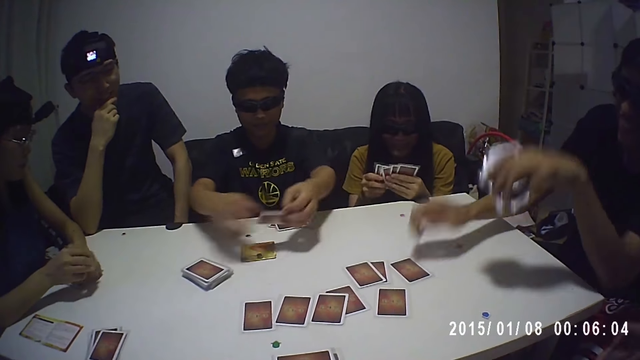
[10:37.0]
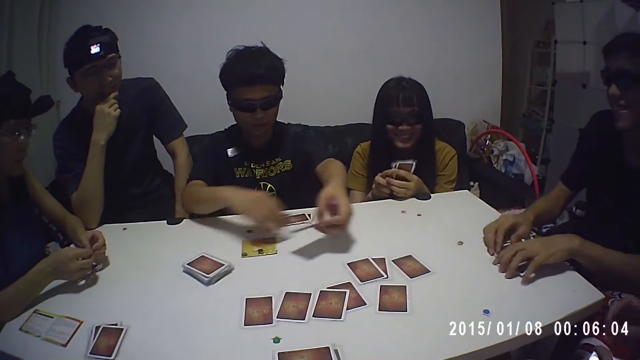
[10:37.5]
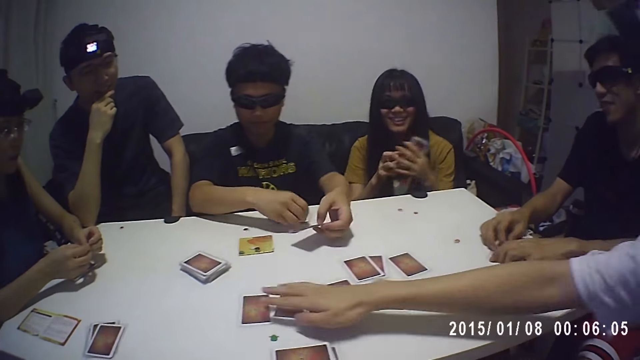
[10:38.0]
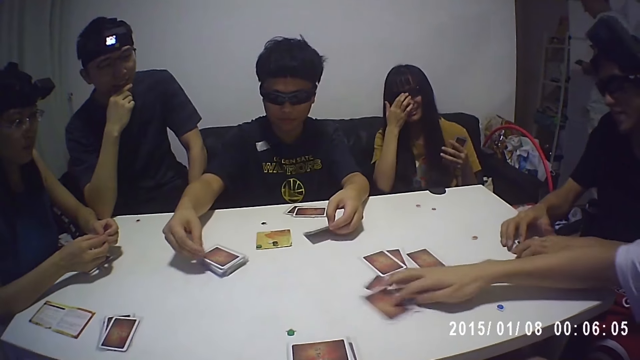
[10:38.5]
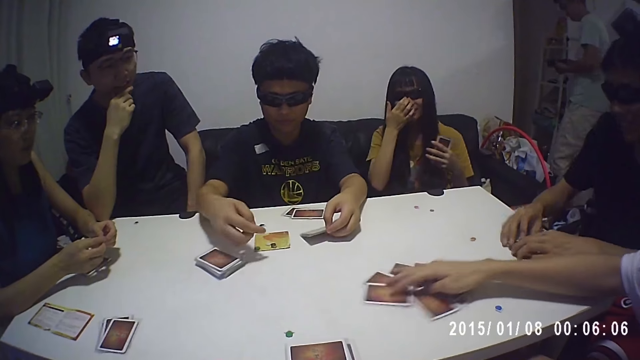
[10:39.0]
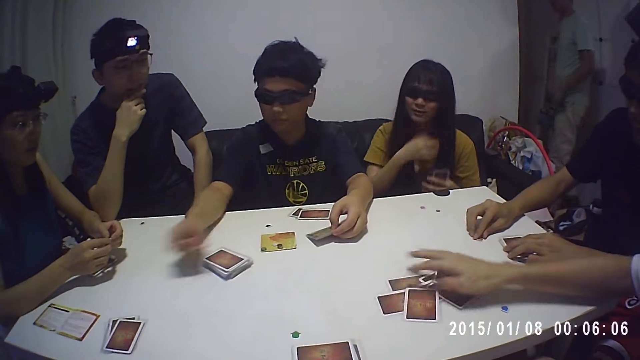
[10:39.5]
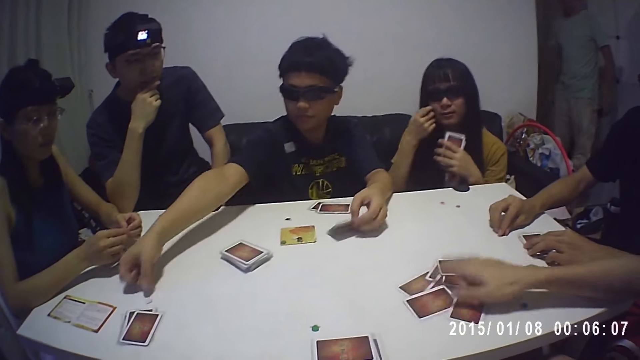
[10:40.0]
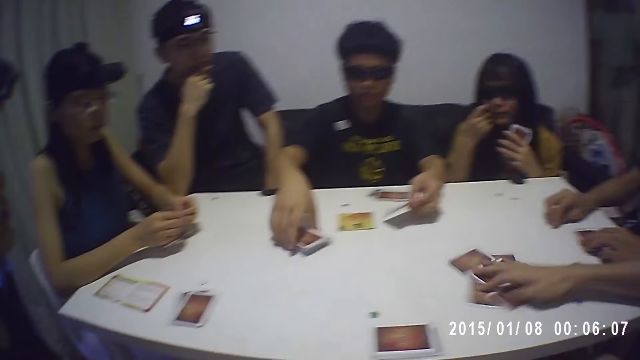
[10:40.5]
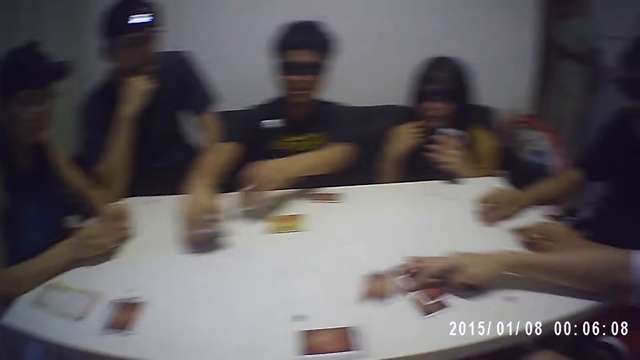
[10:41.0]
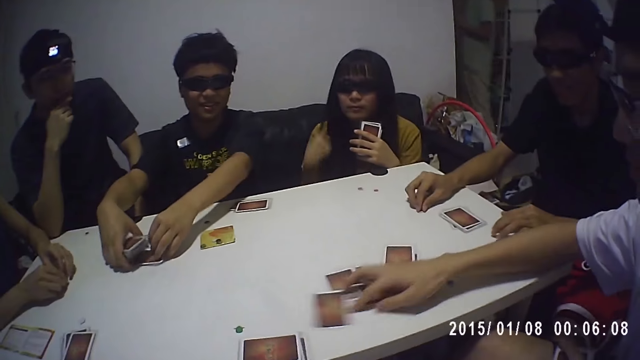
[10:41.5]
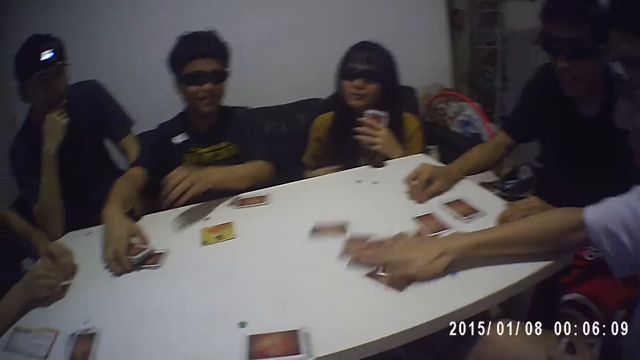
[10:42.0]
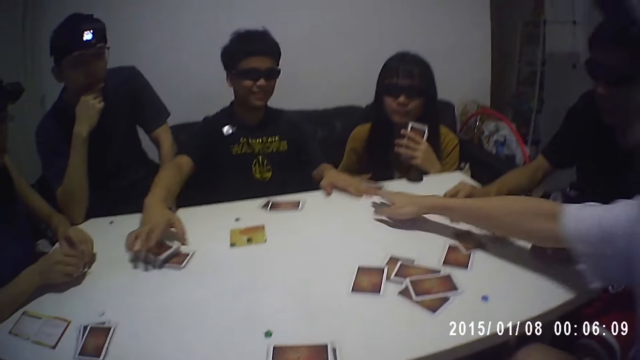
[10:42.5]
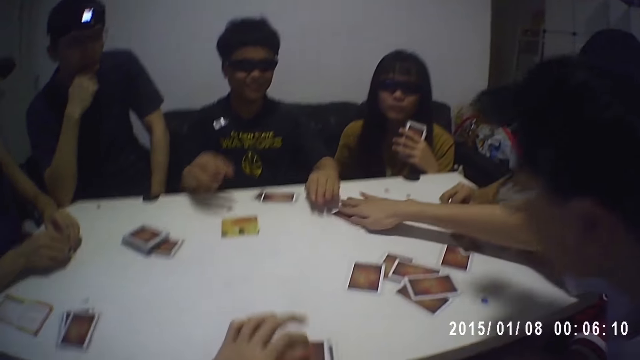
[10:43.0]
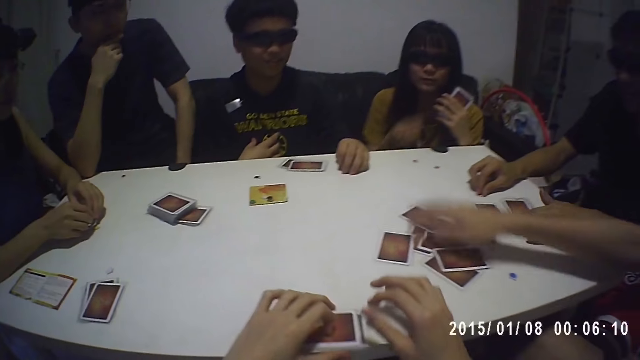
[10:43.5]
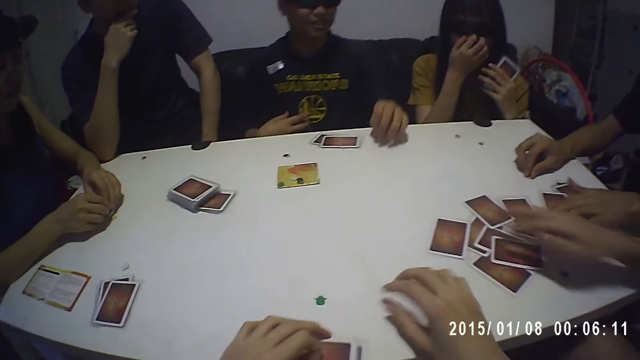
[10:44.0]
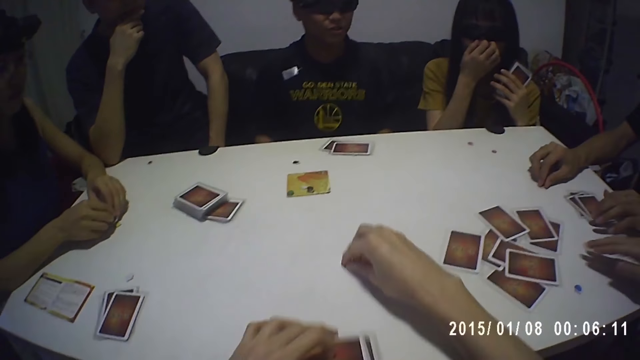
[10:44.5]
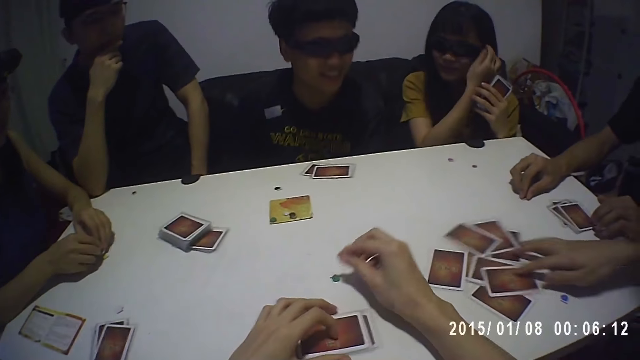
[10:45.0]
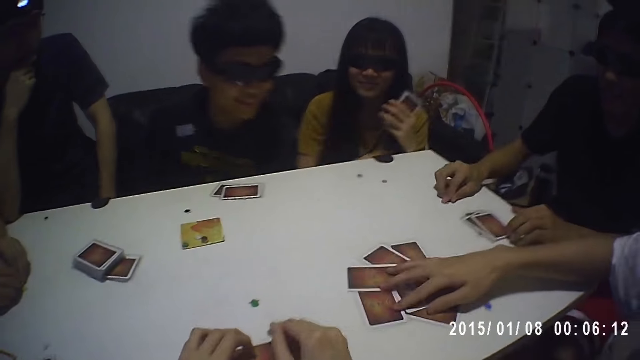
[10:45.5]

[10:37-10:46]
A man drops a card on the table with his right hand. Another man picks up a chip from the table with his right hand. A third man gathers some cards on the table with his right hand. The first man takes a card from the table with his right hand. The second man drops the chip on the table with his right hand, takes the stack of cards from the table with his right hand, and drops the cards on the table with his hands. The camera wearer touches the cards. He moves a green chip on the table with his right hand.

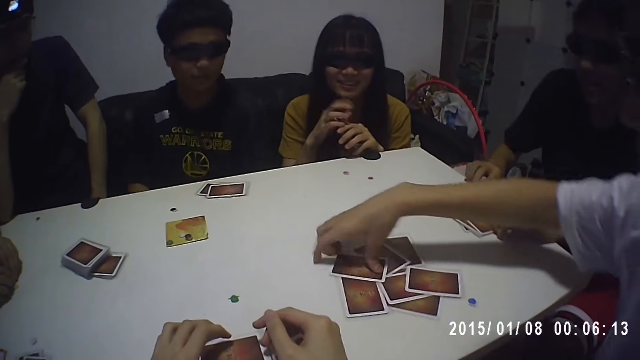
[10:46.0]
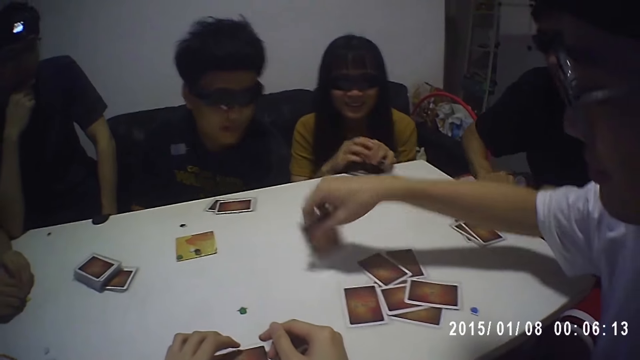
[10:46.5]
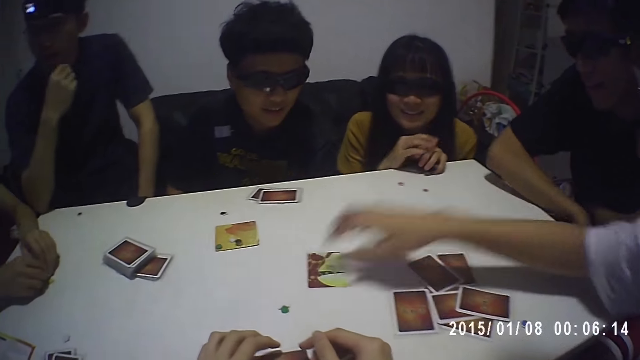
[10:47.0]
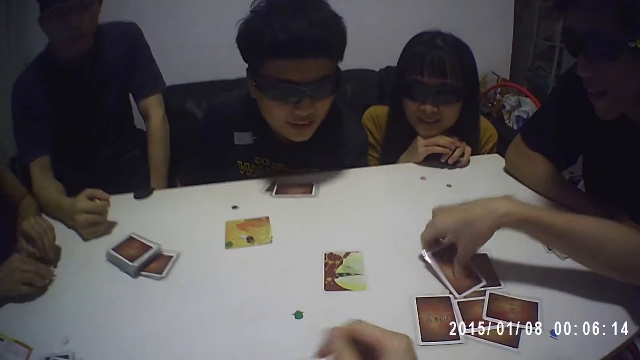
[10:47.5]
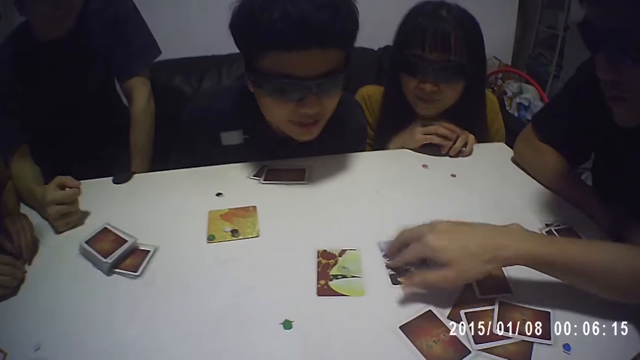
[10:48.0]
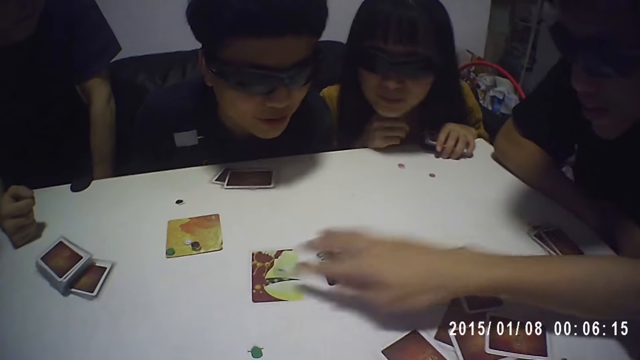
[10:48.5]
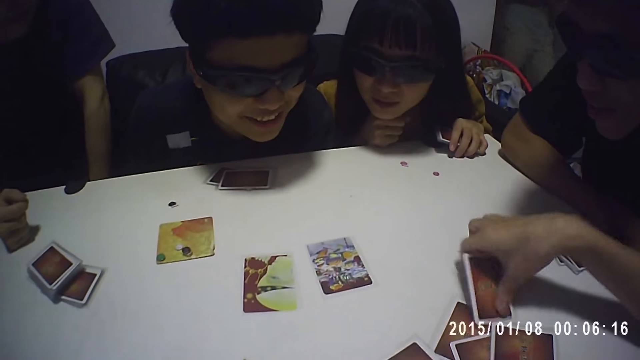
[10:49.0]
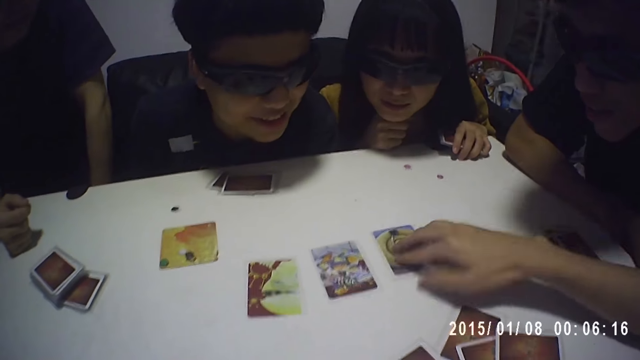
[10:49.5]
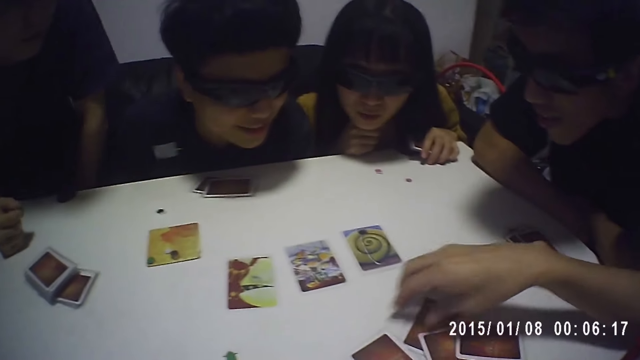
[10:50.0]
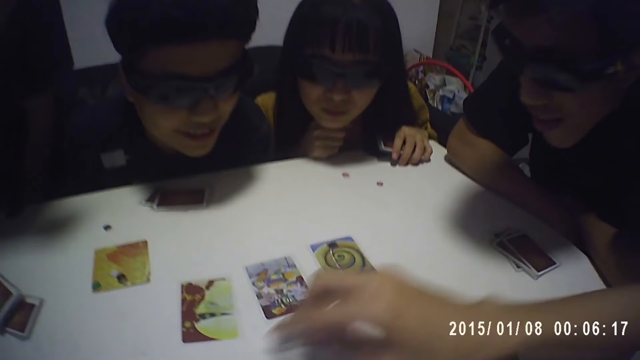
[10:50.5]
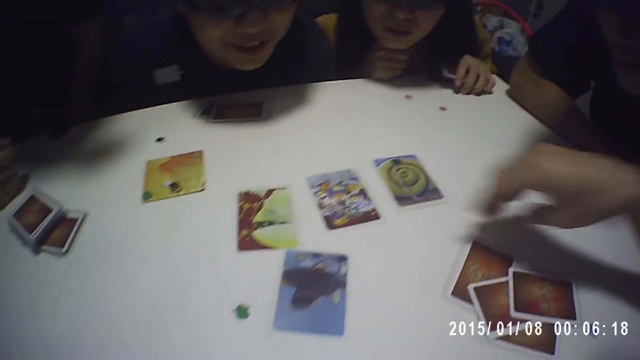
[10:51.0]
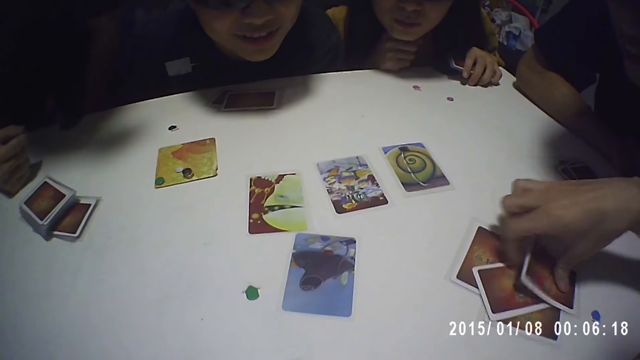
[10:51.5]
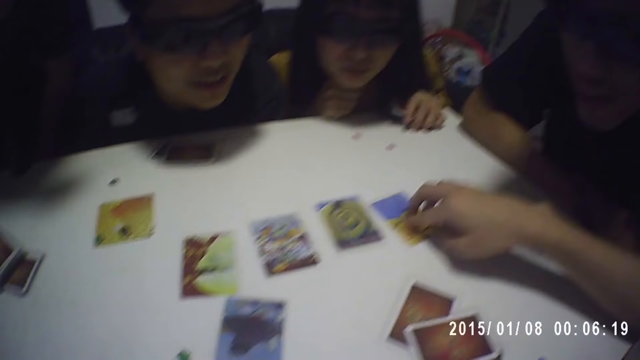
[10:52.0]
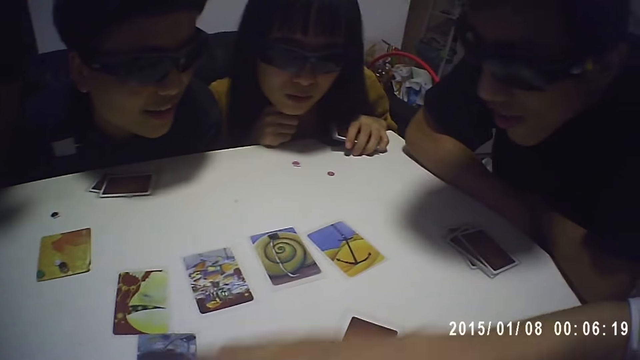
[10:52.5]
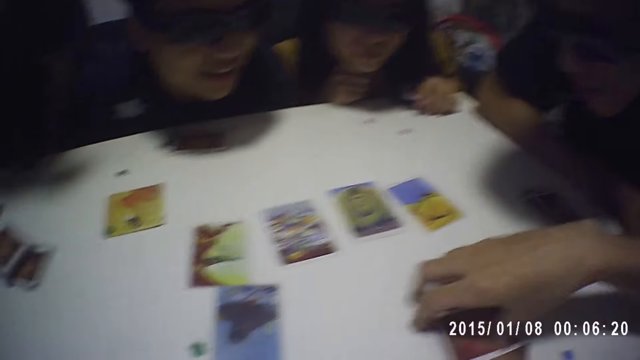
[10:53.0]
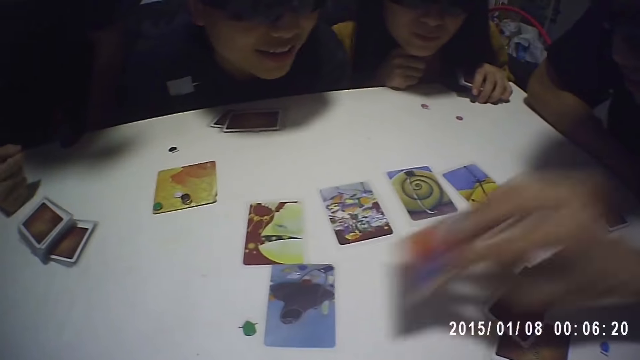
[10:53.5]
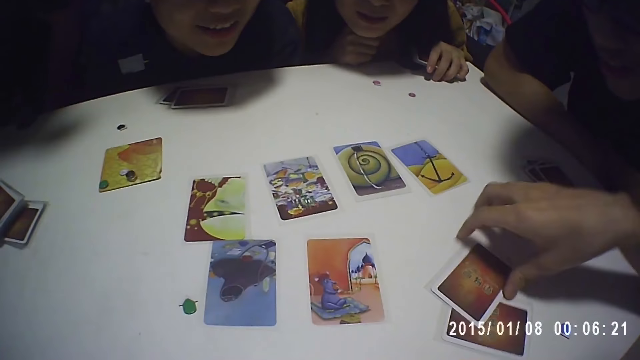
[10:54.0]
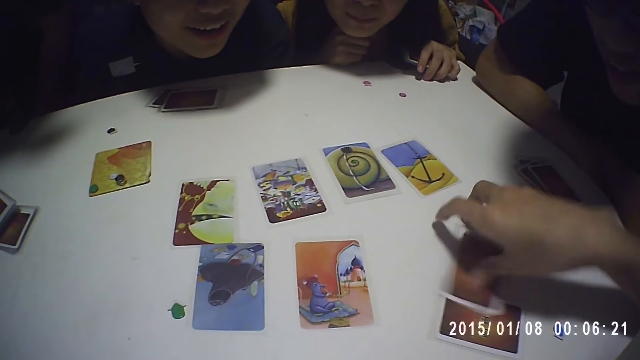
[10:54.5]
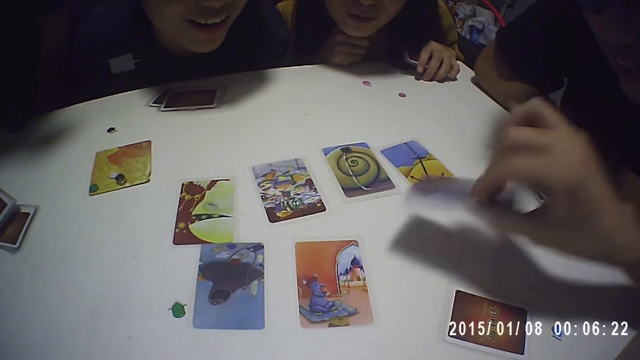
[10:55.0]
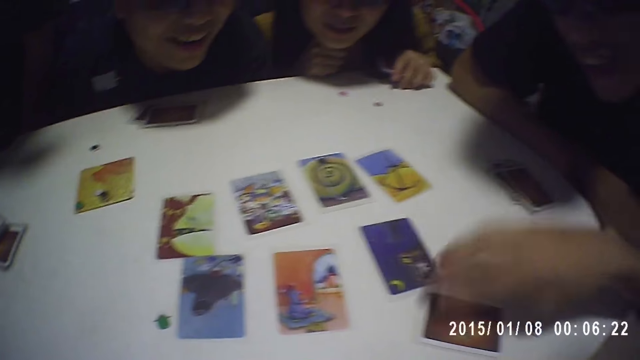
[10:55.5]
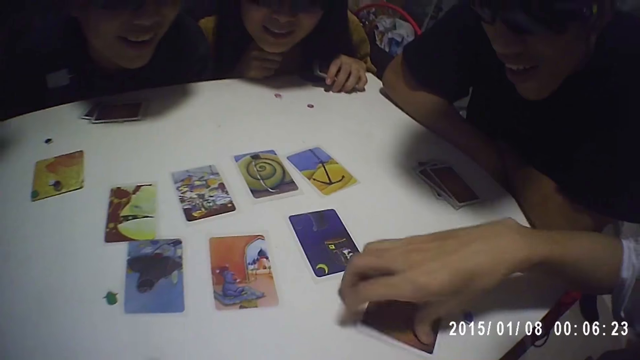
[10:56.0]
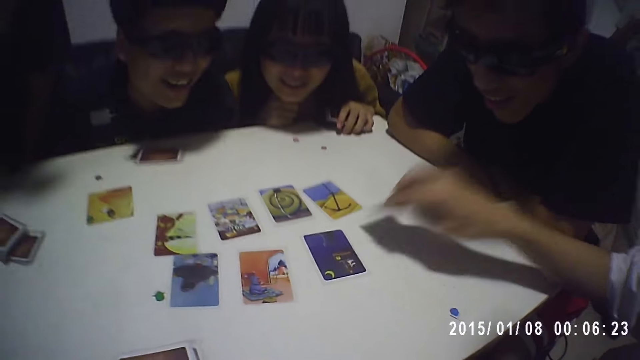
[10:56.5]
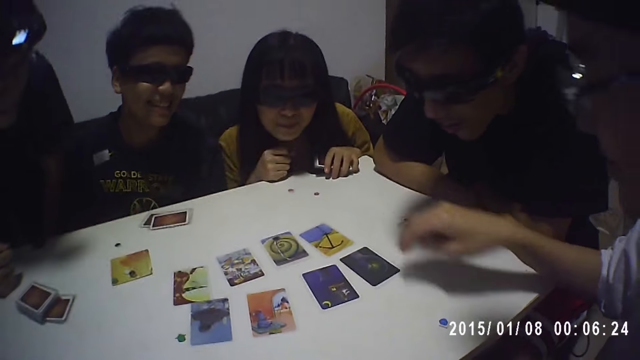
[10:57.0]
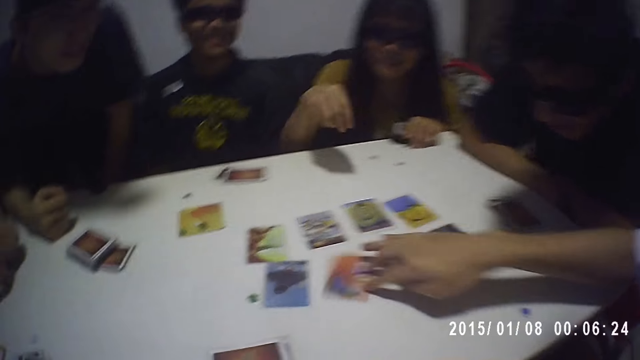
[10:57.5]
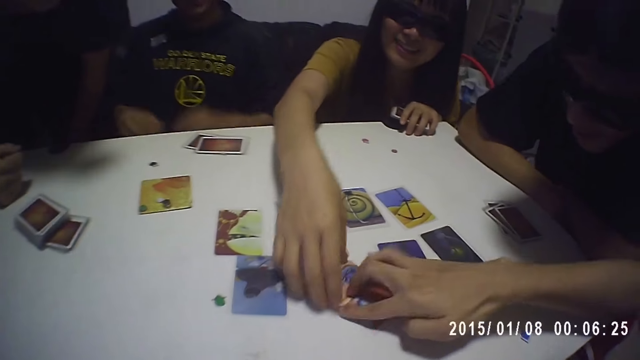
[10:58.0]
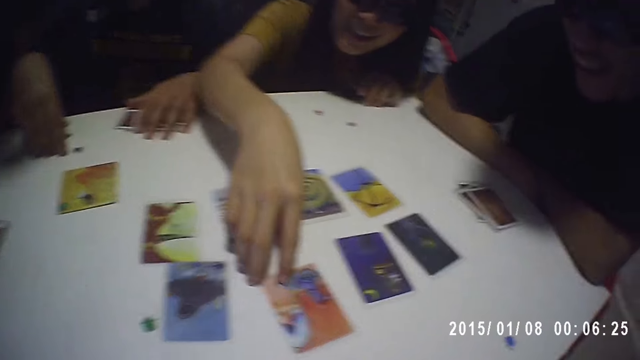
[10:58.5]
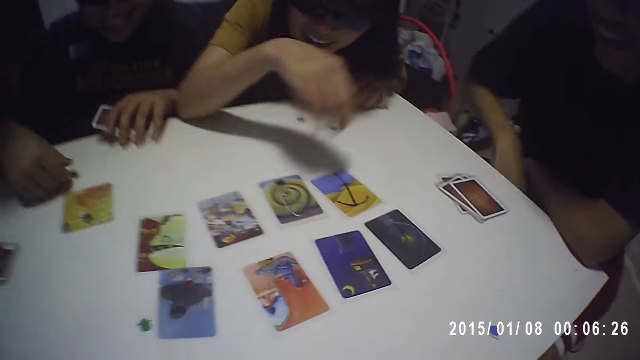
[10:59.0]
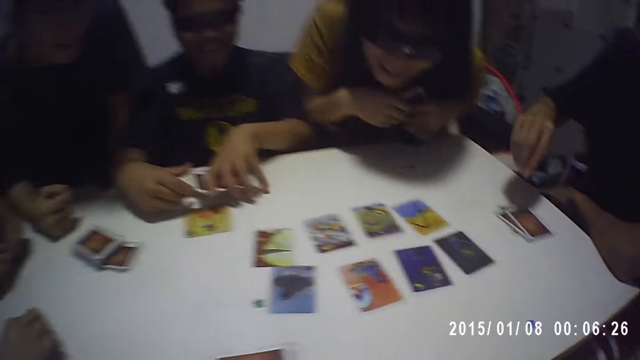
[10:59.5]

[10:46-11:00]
A man opens a card on the table with his right hand. Another man arranges cards on the table. The first man opens a card on the table with his right hand again. A woman picks up the chip from the table with her right hand. The first man opens a card on the table with his right hand repeatedly. He turns a card on the table with his right hand. A third man takes some cards from the table with his left hand.
